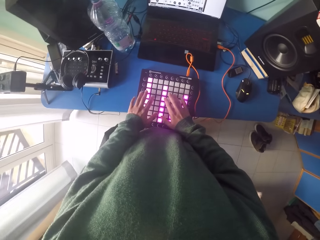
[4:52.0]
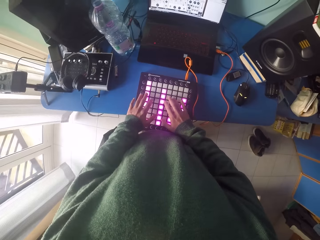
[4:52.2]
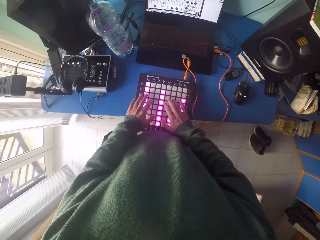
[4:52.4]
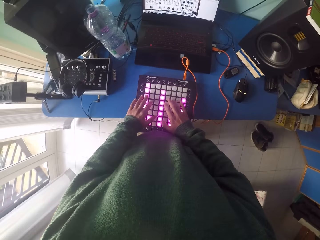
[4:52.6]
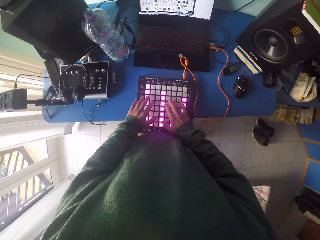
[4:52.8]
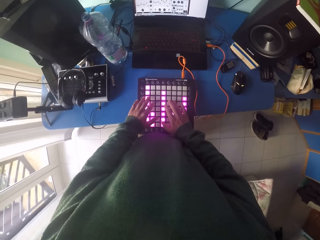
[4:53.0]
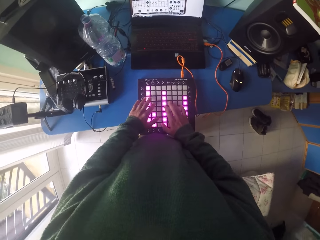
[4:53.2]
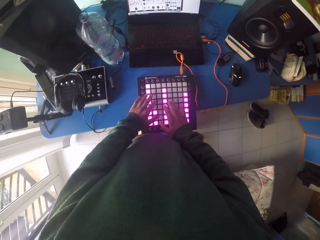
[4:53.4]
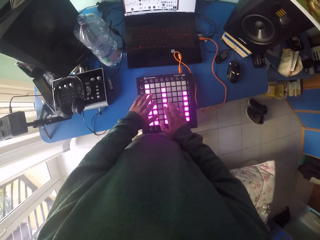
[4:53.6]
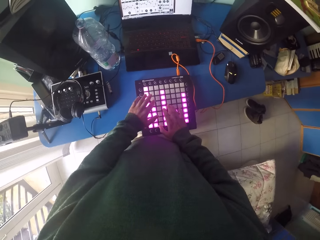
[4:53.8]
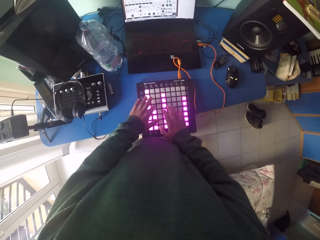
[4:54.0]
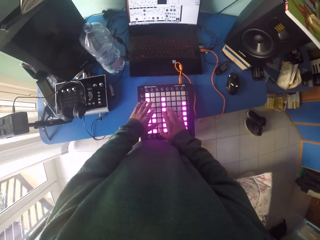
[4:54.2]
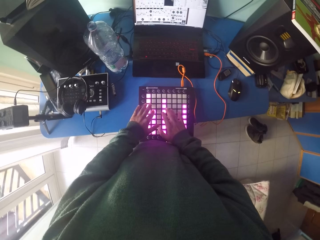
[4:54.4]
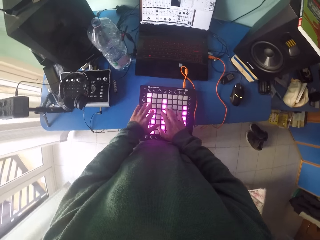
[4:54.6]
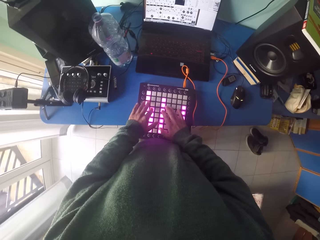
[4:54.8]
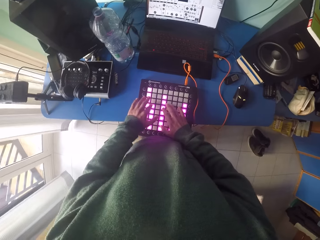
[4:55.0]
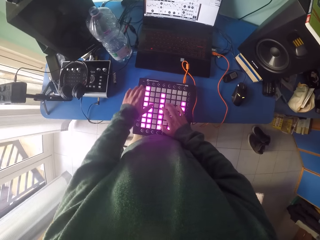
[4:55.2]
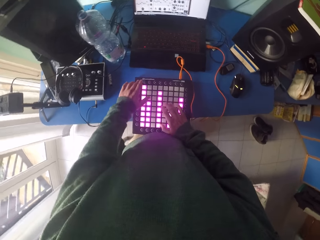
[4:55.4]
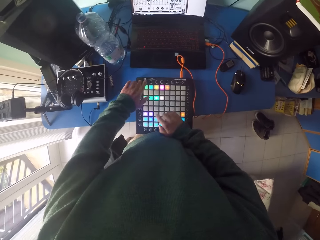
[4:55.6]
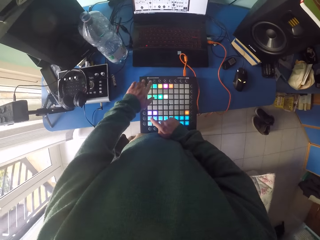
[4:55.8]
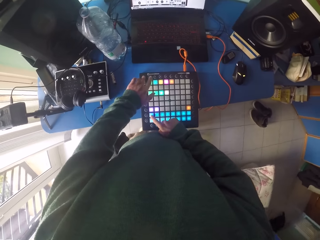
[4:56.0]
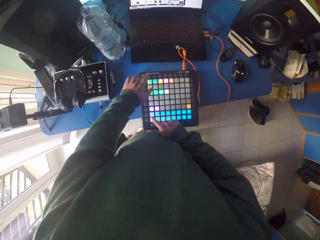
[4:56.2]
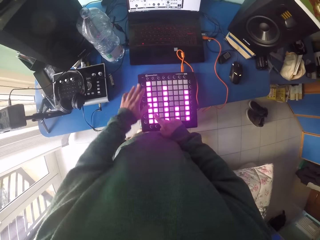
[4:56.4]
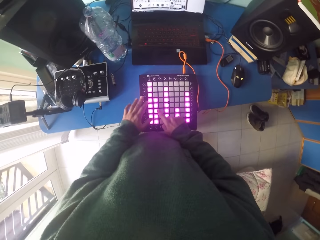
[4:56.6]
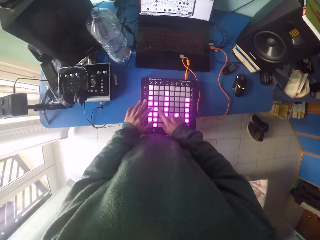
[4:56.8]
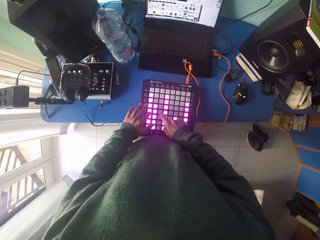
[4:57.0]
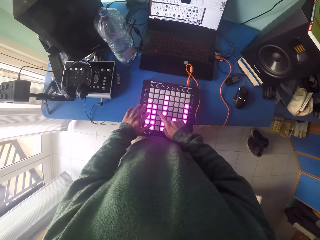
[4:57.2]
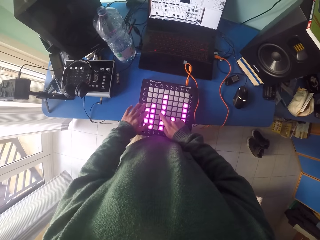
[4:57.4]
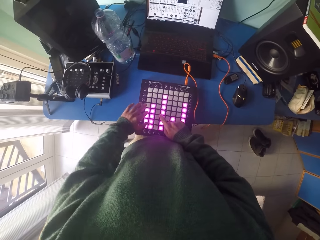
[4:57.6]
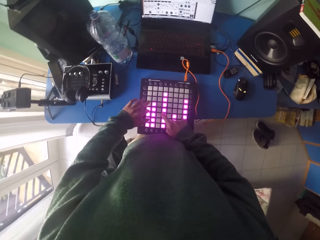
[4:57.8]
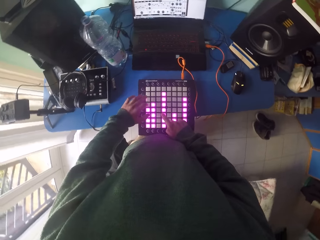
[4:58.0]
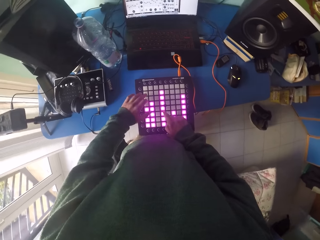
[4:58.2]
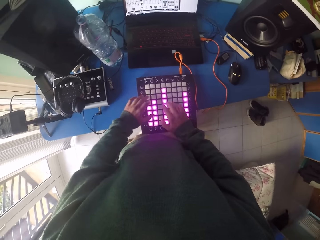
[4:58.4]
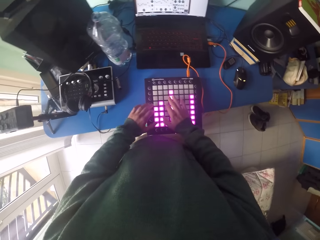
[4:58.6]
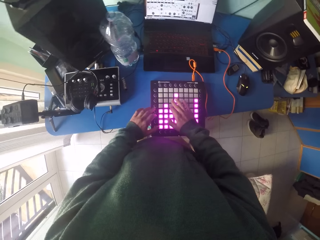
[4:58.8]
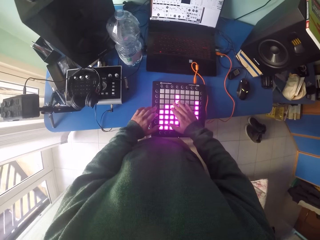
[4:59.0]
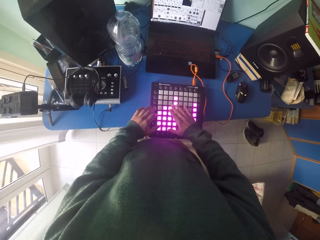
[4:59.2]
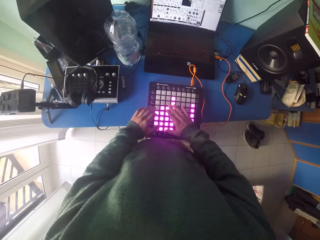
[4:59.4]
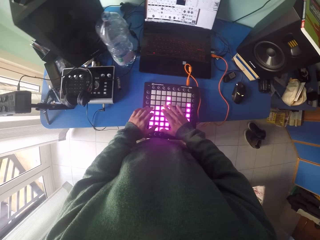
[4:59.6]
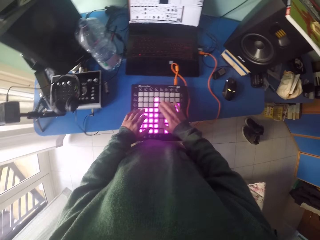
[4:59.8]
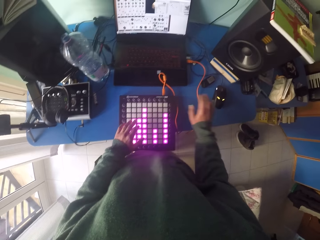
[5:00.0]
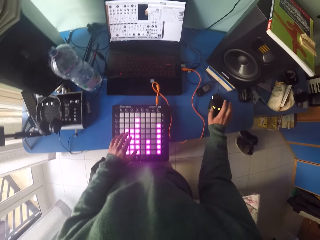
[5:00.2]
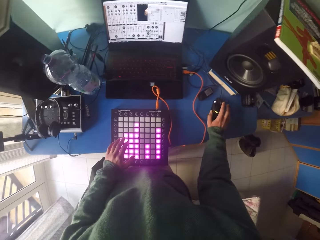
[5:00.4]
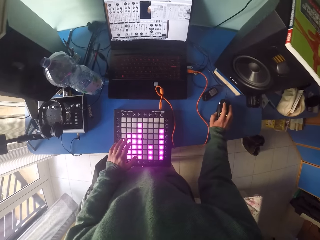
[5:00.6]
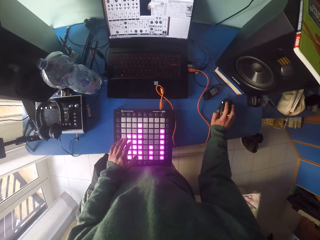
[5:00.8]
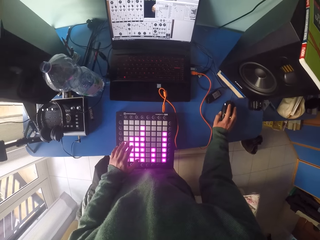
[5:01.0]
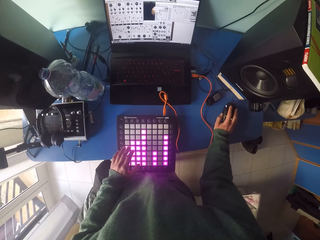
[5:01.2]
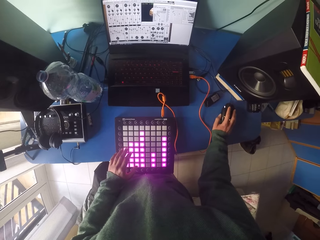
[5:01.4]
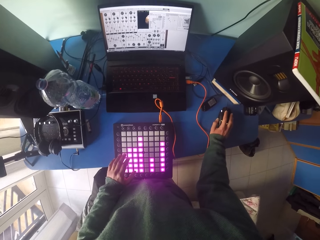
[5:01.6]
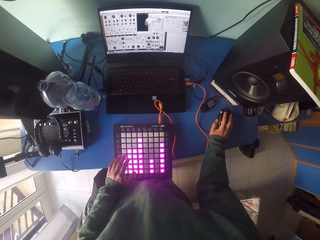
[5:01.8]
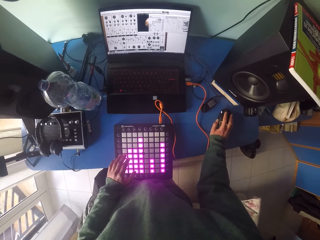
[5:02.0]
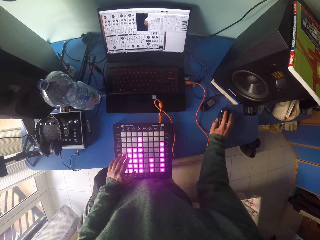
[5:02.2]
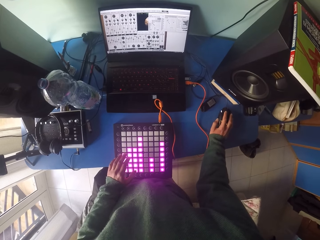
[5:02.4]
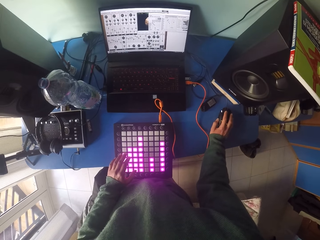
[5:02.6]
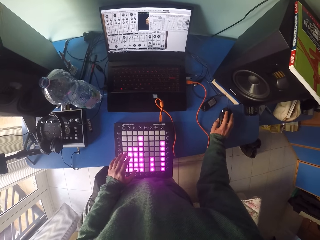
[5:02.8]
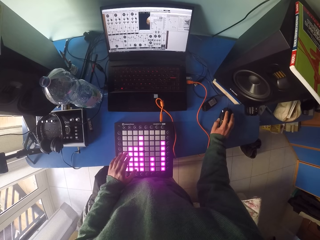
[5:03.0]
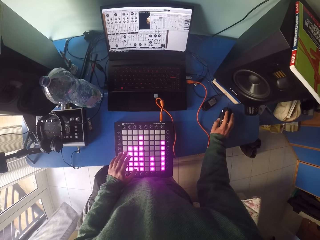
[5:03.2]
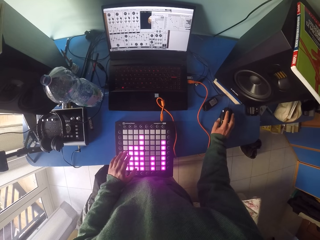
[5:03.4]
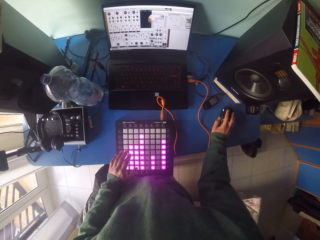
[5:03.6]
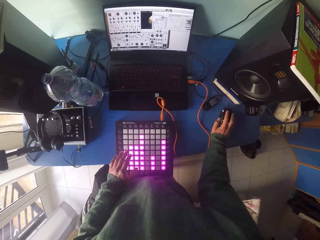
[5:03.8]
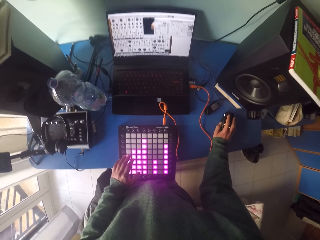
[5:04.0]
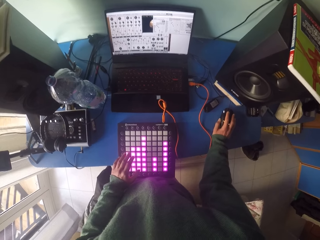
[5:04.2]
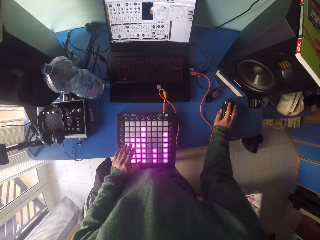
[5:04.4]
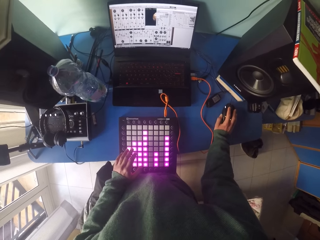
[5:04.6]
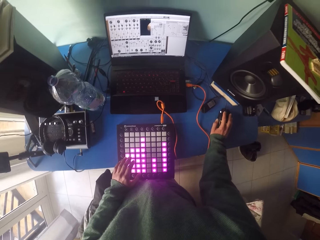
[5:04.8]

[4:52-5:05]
The camera wearer operates the laptop.

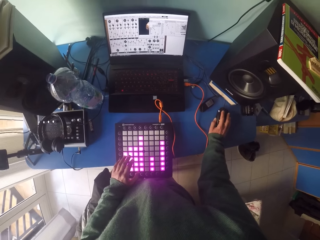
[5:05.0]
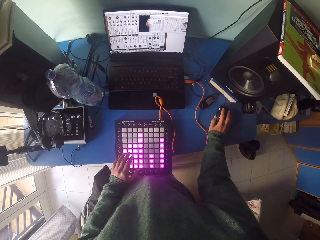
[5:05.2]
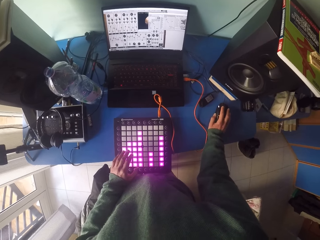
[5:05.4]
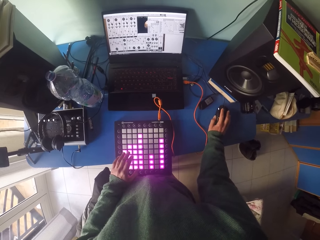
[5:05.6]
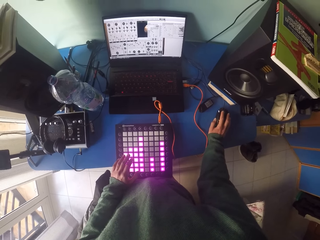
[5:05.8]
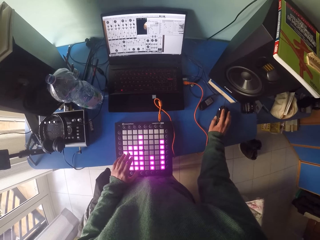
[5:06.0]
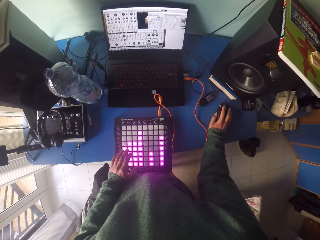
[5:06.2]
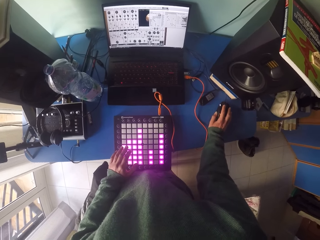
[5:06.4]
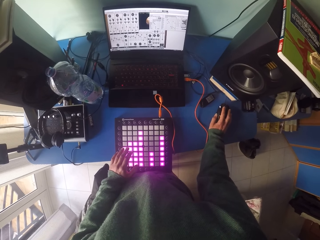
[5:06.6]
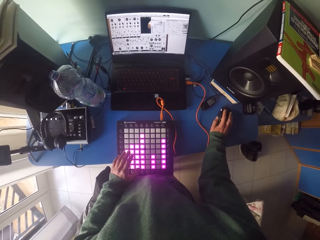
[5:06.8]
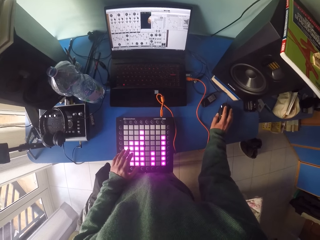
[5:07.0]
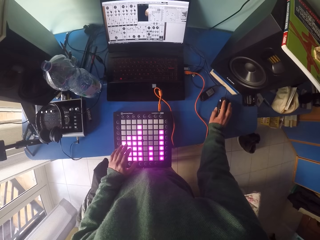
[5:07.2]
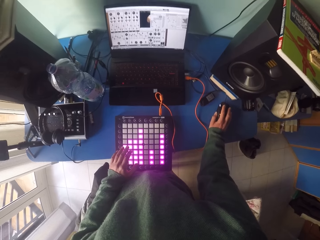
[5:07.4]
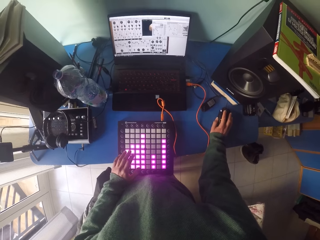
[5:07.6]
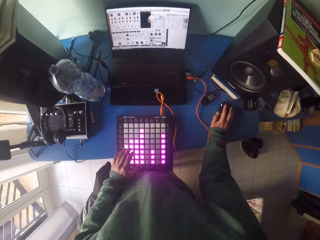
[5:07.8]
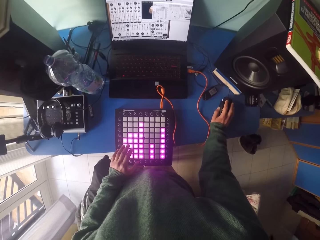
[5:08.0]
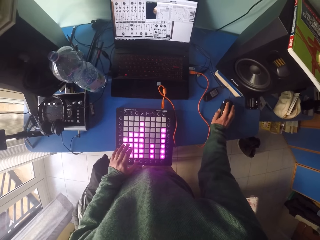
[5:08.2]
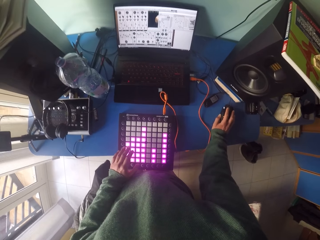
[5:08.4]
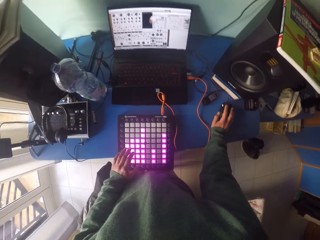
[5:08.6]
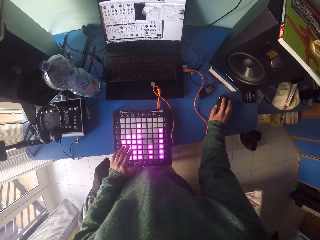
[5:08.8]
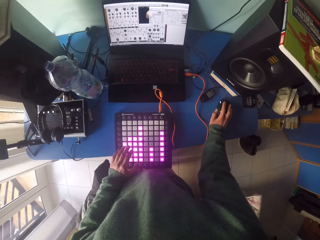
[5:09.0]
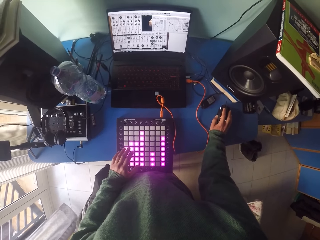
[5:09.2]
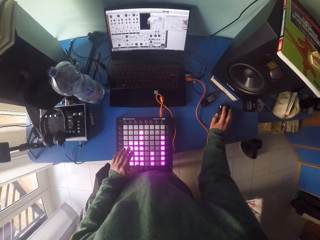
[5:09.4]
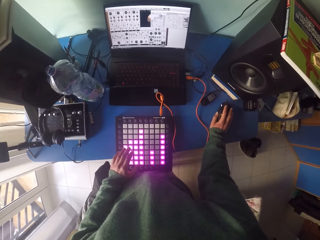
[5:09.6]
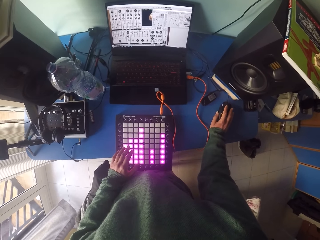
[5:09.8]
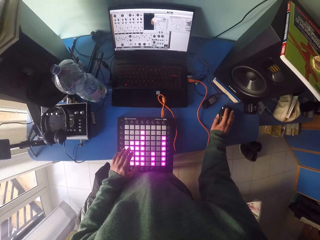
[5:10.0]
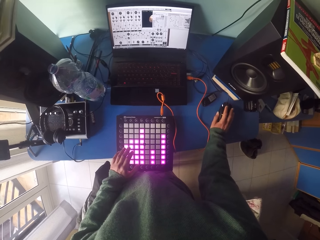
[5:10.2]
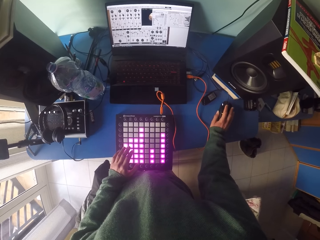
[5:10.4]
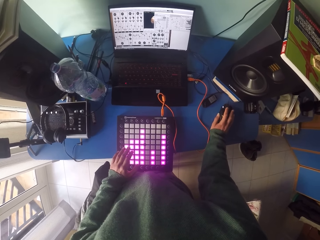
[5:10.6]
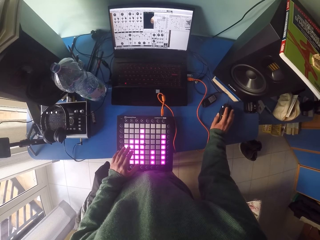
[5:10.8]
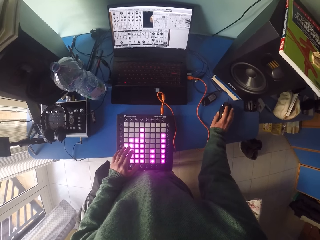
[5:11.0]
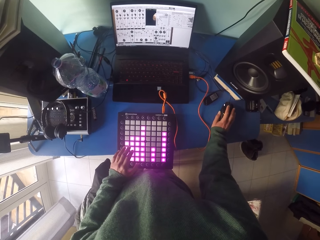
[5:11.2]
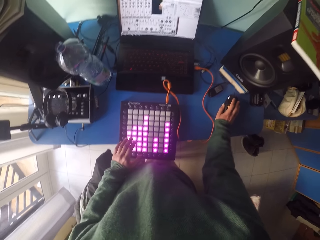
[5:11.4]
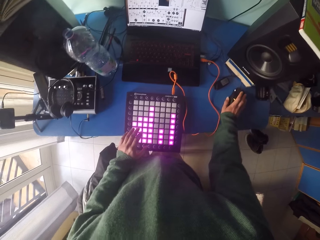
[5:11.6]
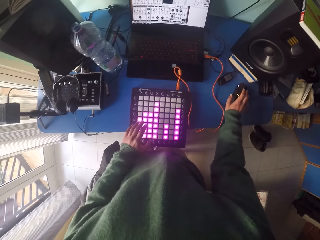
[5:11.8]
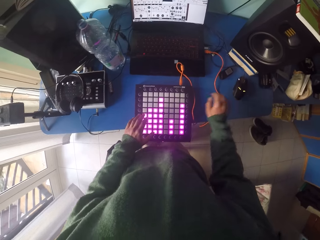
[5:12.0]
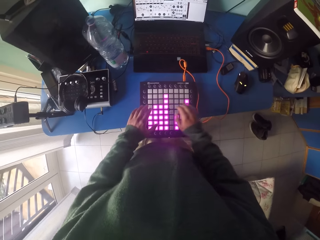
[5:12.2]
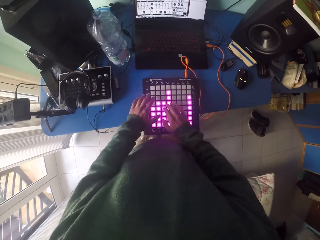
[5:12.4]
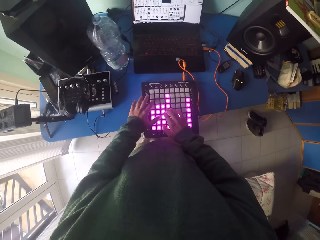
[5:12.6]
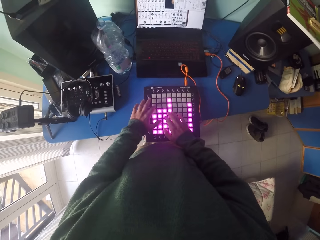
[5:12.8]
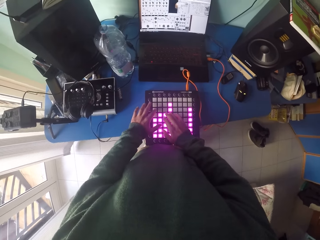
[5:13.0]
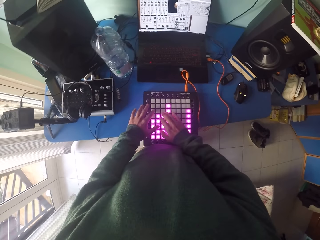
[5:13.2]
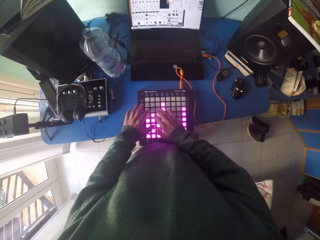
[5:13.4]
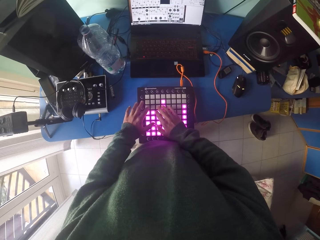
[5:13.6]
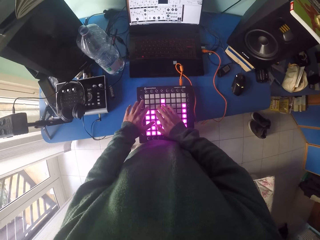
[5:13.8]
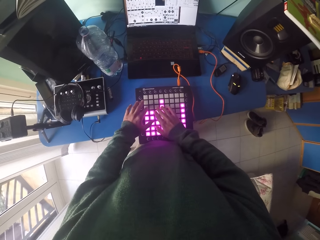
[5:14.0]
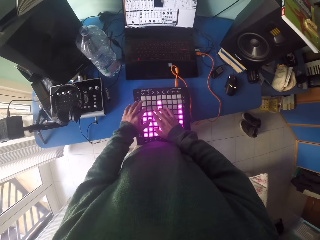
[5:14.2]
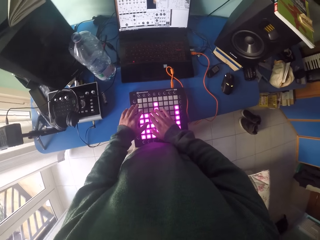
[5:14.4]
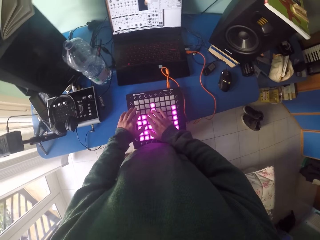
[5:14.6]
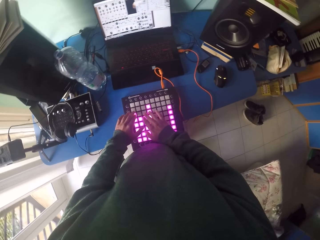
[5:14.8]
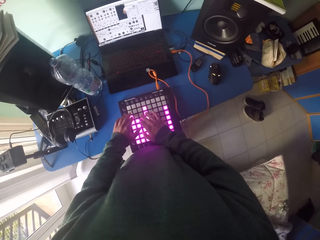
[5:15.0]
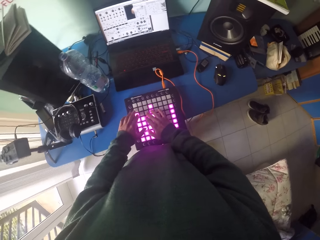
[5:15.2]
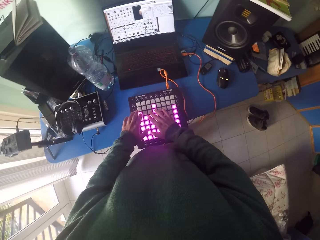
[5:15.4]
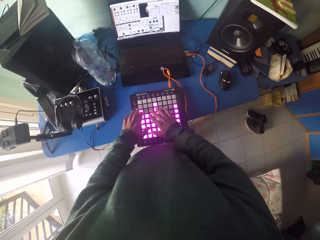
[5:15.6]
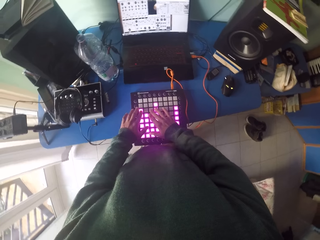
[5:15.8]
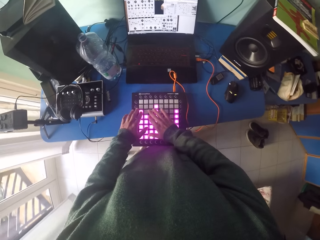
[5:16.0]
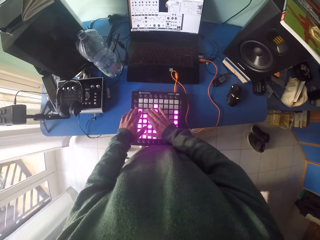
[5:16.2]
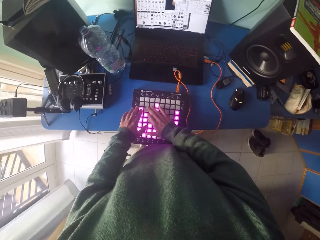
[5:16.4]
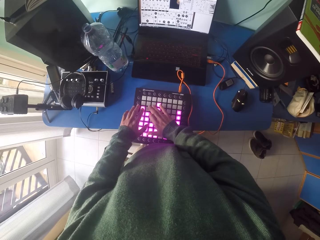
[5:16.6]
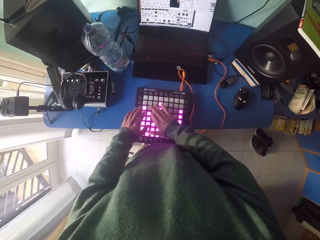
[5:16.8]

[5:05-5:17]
The camera wearer presses buttons on the drum pad machine.
